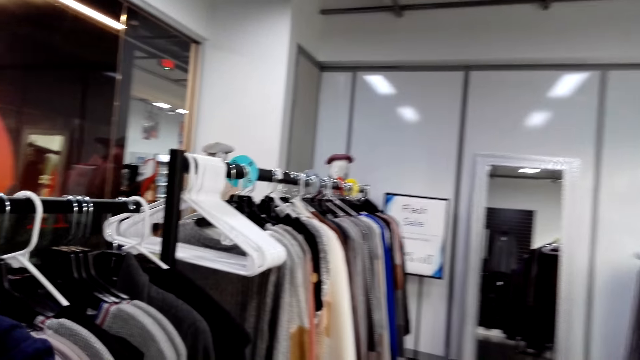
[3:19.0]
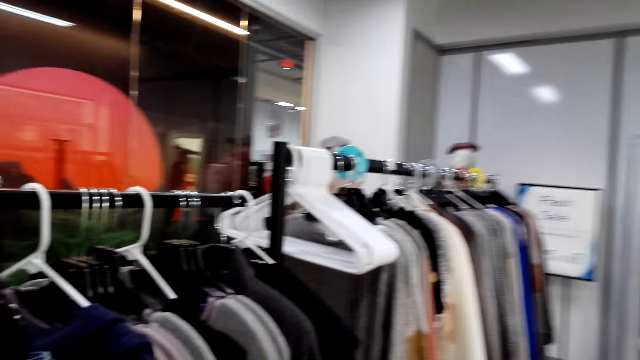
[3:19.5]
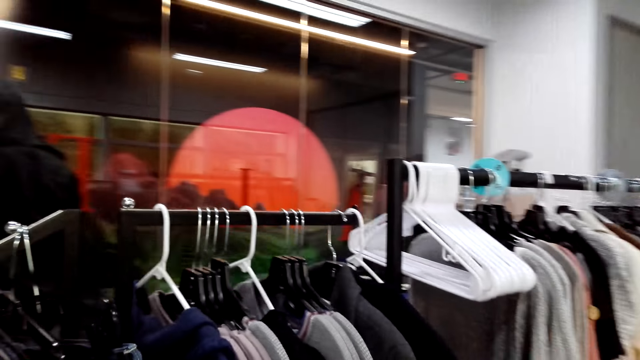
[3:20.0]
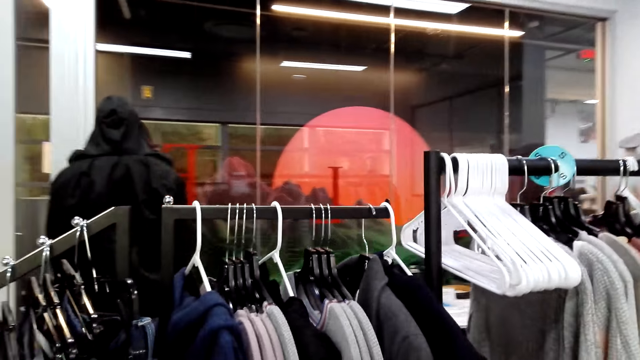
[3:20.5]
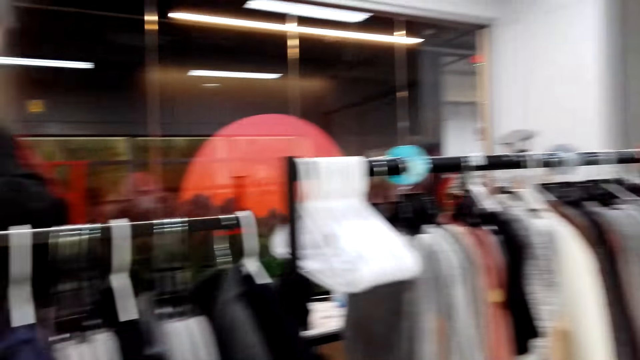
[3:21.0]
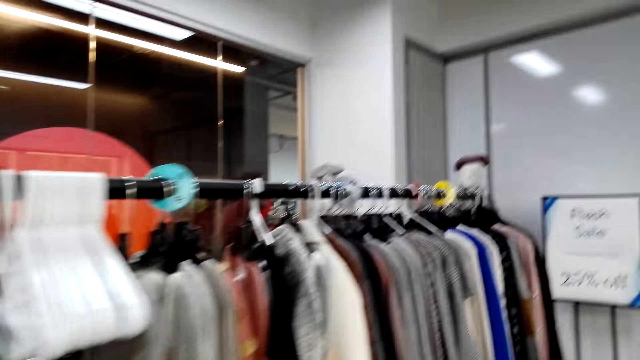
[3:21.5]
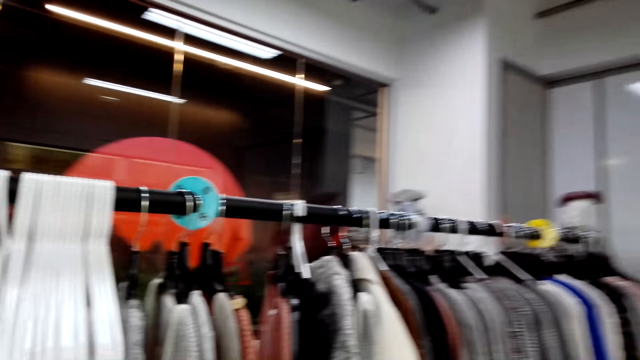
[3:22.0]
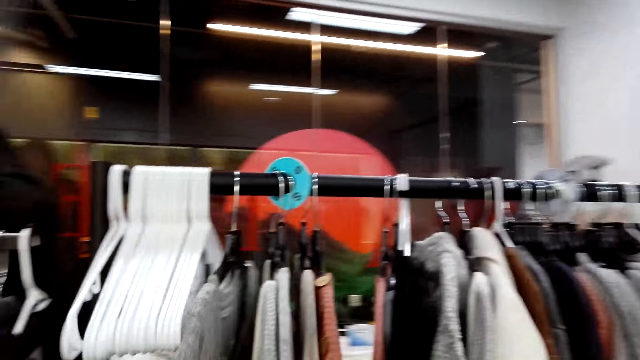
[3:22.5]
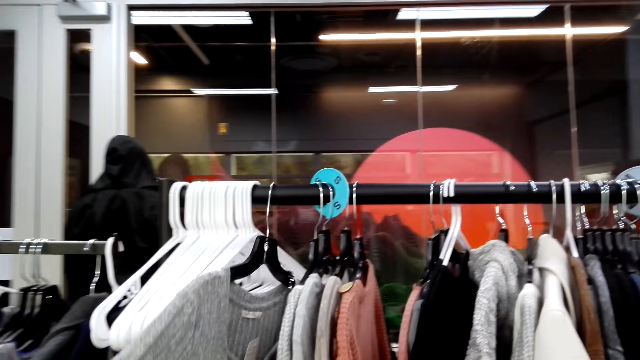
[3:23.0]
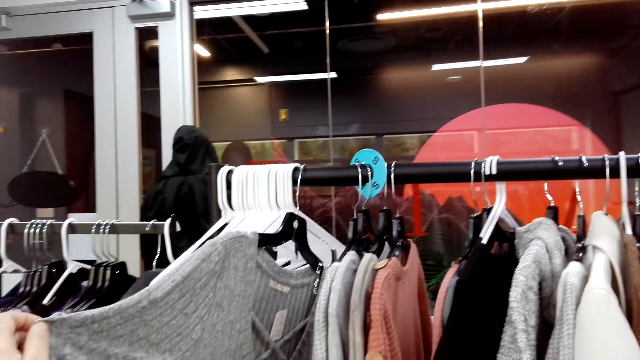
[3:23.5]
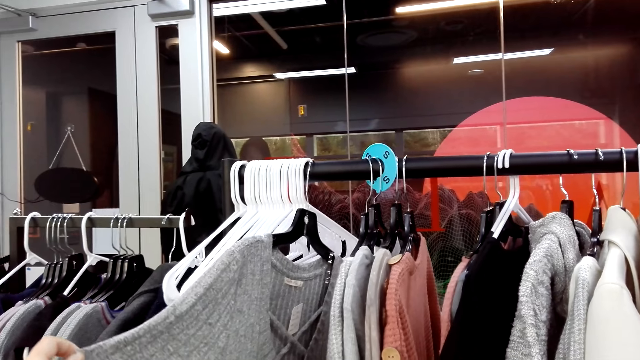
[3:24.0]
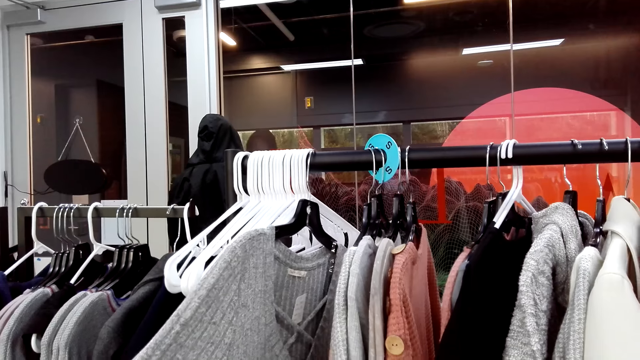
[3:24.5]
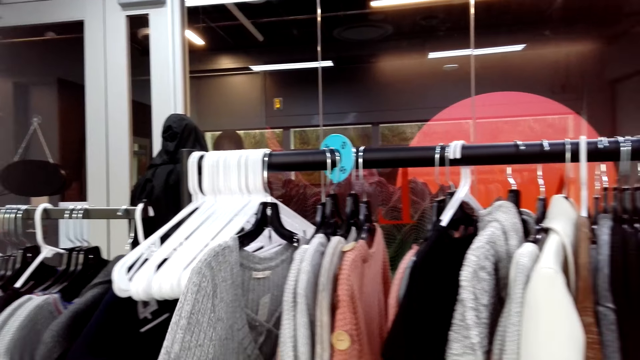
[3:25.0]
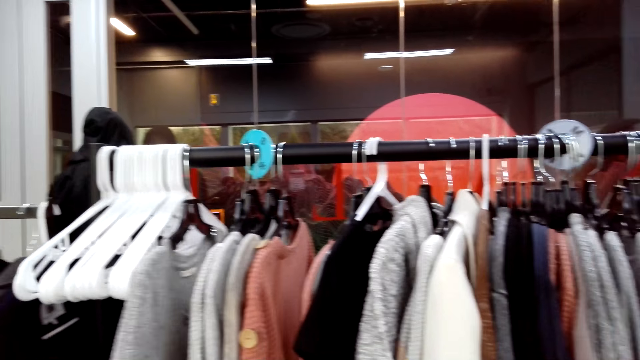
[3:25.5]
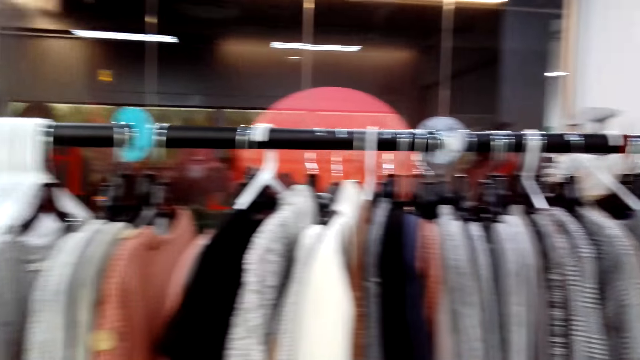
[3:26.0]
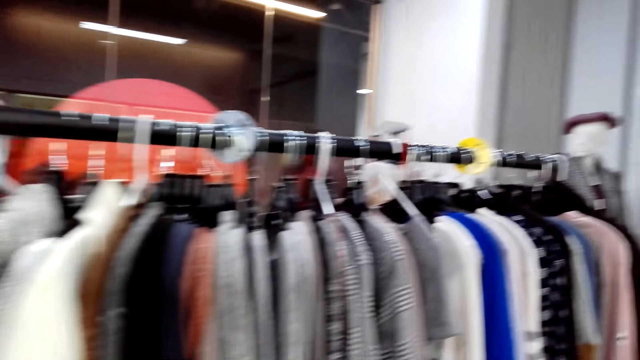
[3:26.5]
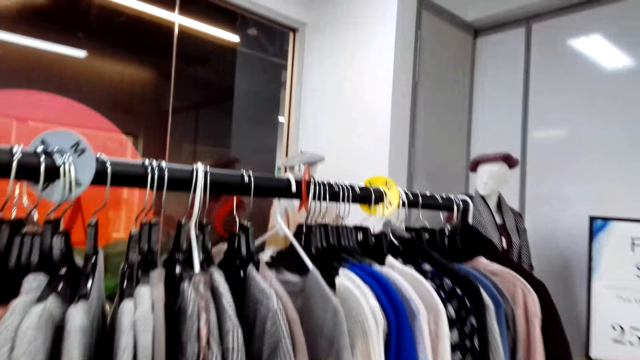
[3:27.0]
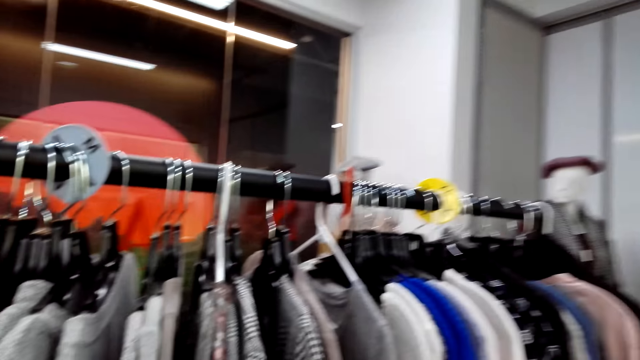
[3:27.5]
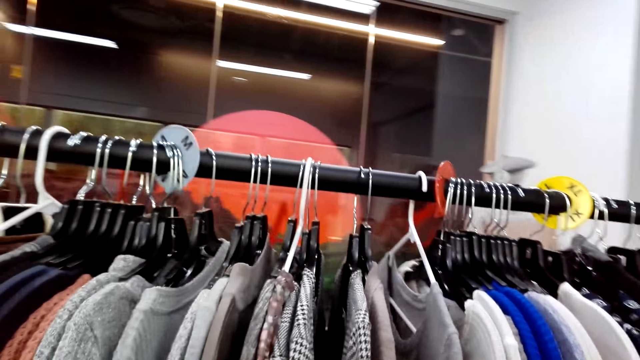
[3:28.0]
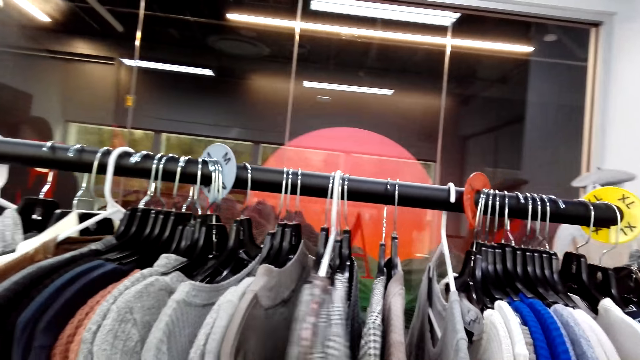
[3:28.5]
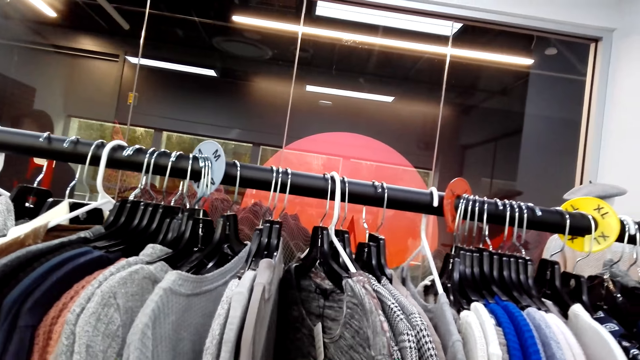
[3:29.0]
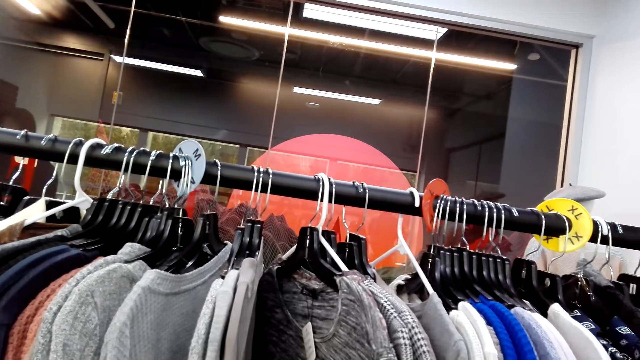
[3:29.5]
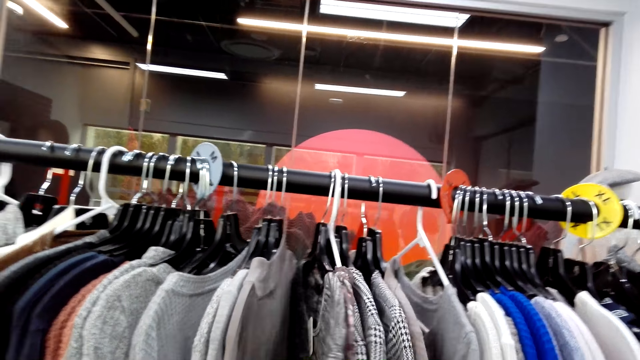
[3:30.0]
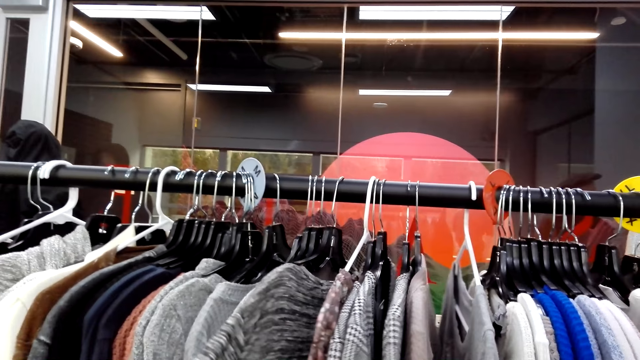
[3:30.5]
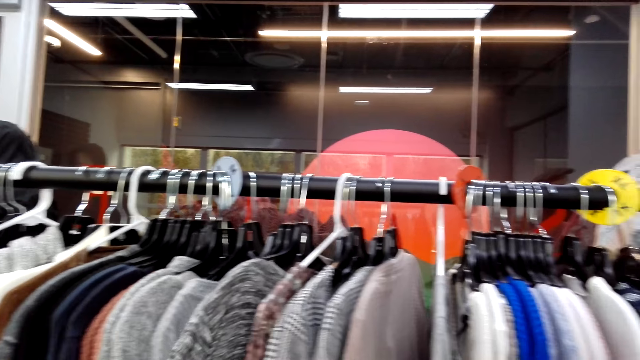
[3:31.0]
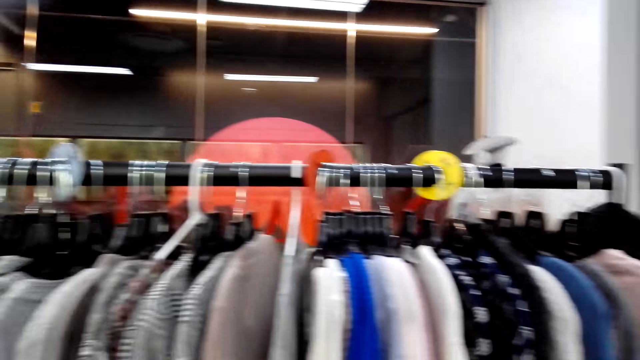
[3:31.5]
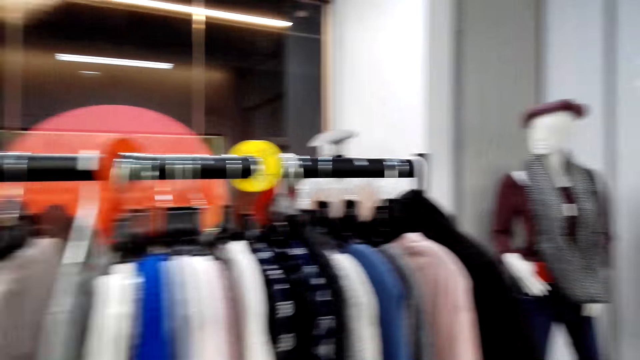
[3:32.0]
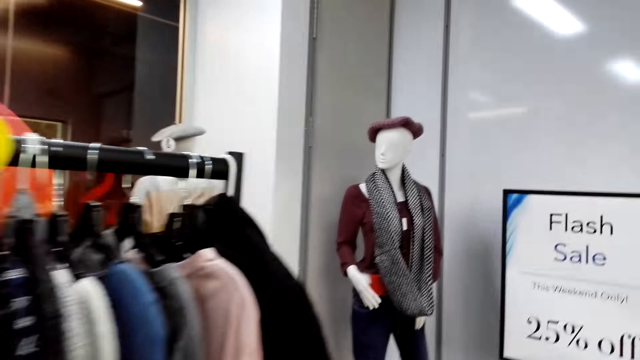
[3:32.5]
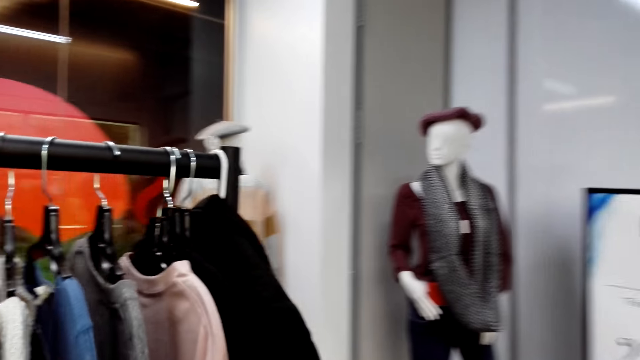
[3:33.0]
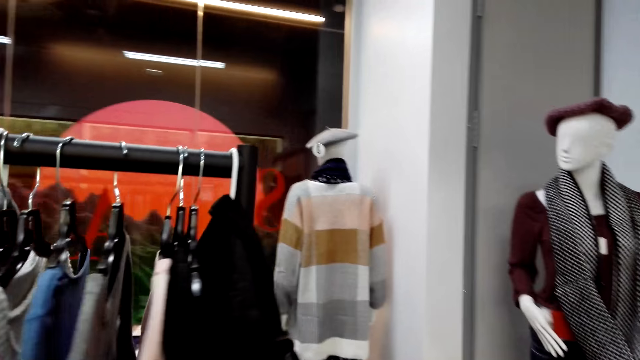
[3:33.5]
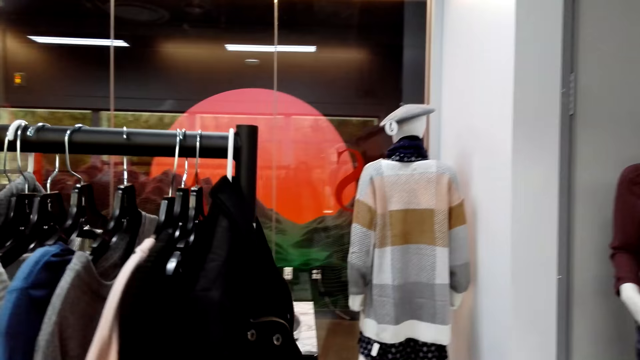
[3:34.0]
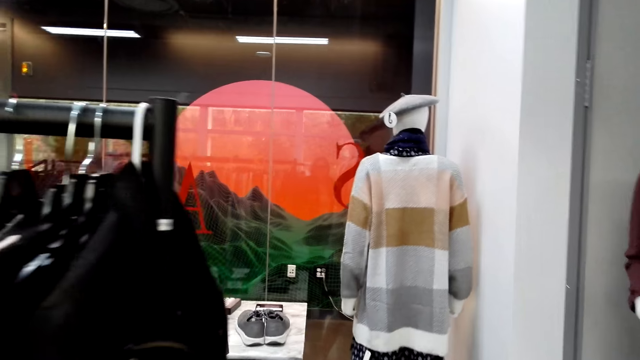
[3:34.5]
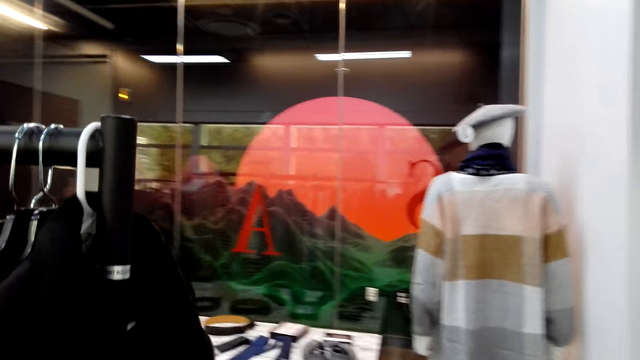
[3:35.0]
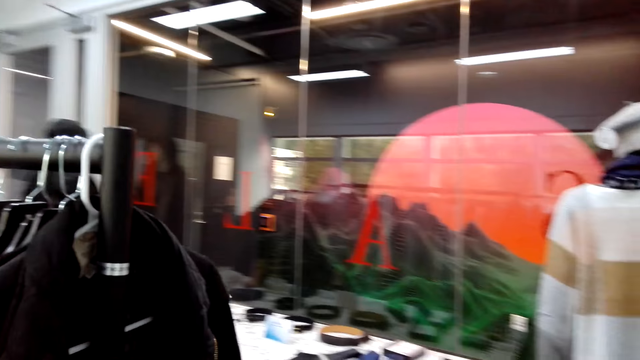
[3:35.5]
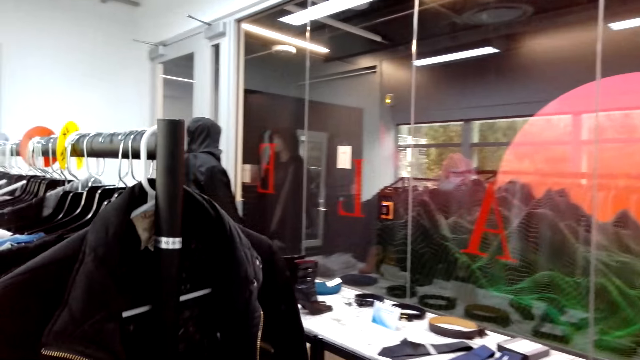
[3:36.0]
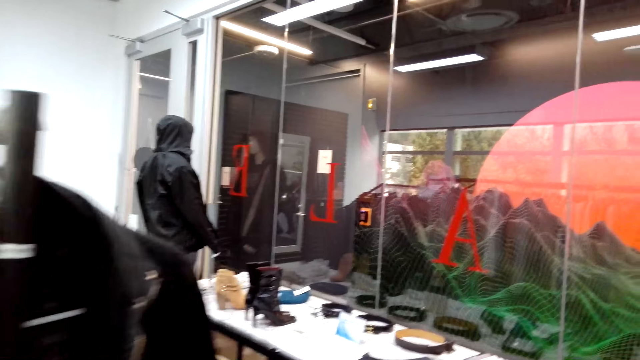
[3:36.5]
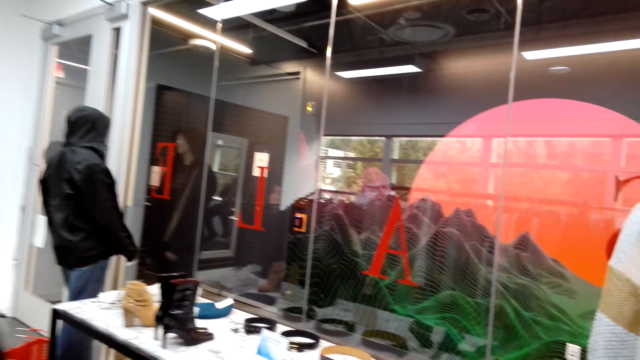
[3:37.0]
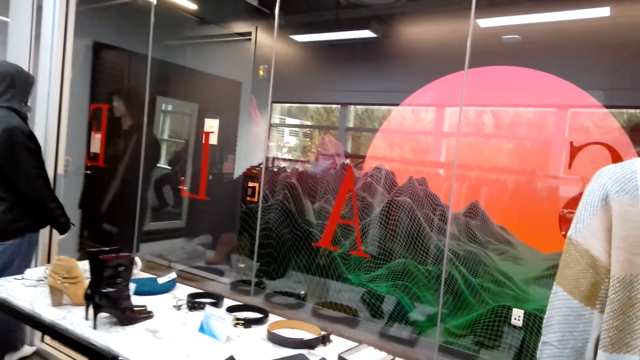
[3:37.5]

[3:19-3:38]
The camera wearer looks around. They check clothes on a display rack. They check them again. They walk around.

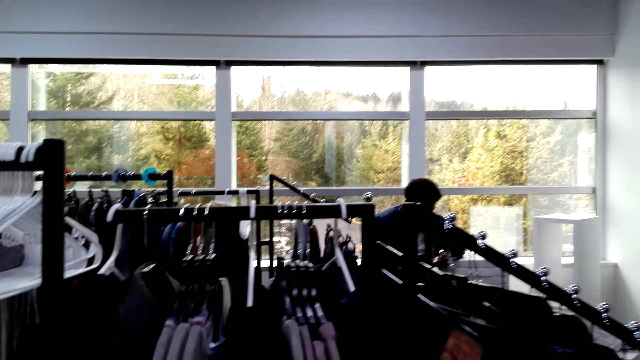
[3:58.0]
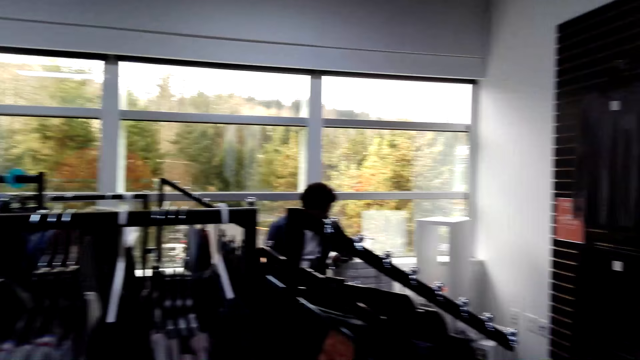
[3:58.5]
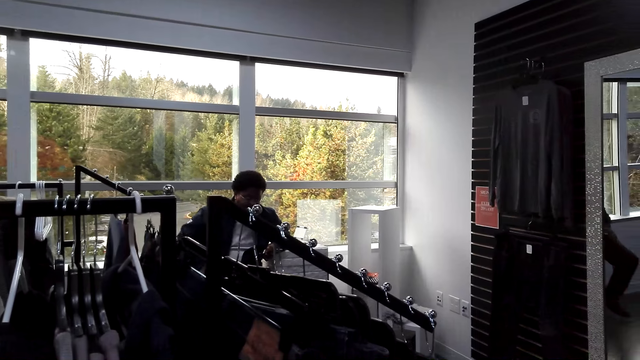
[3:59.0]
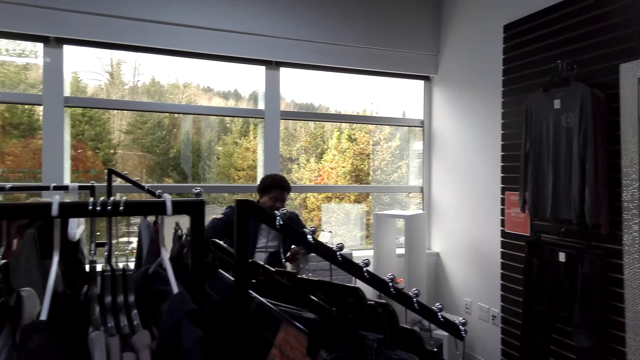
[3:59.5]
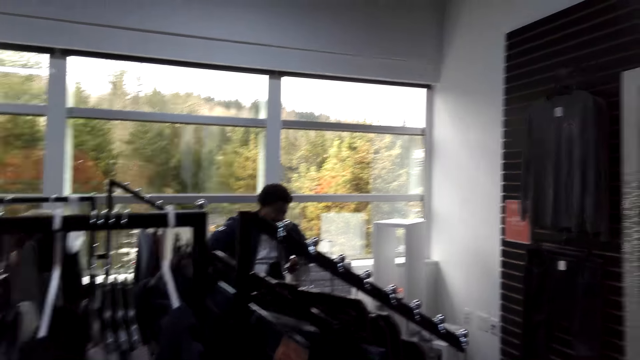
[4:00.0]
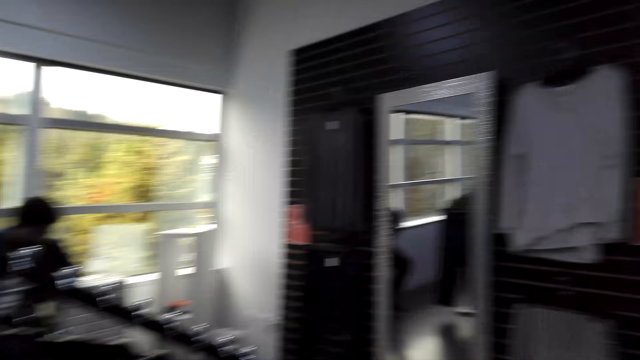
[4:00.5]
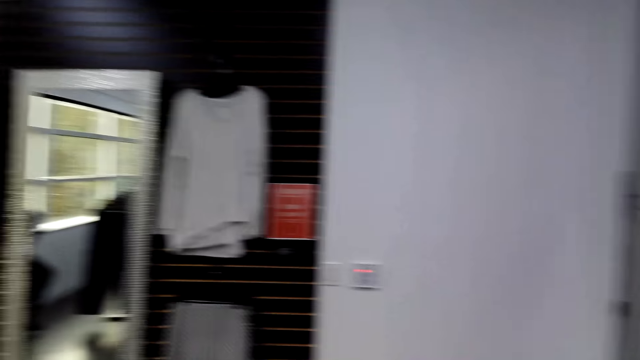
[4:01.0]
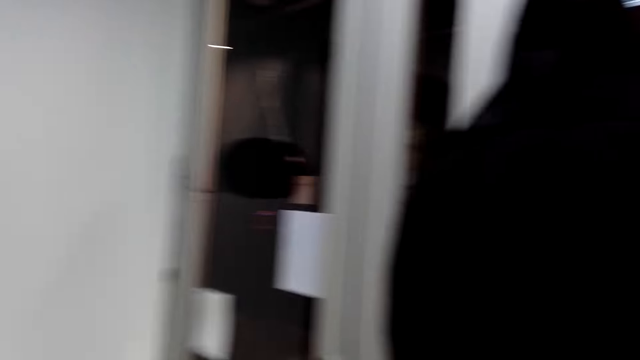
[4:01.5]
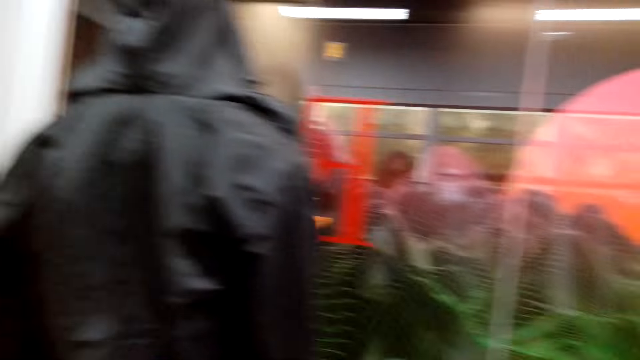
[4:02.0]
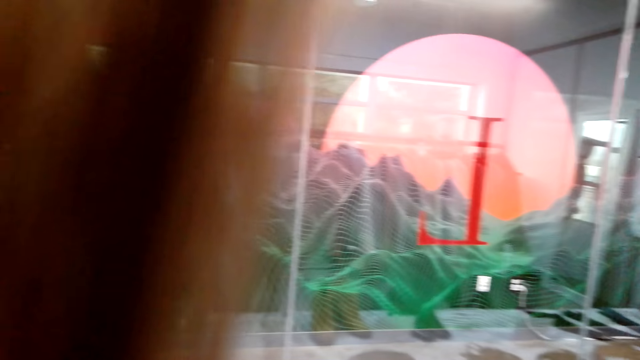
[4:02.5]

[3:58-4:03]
The camera wearer looks around. They walk around.
